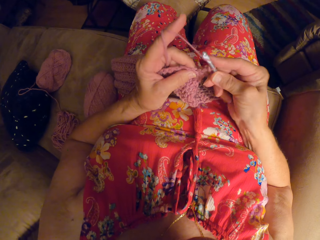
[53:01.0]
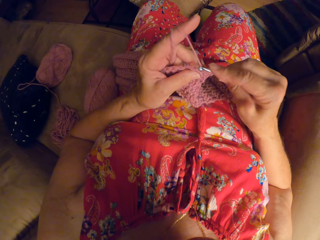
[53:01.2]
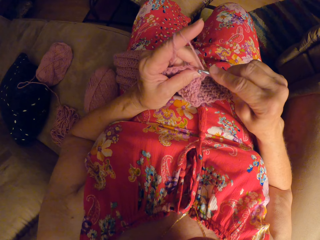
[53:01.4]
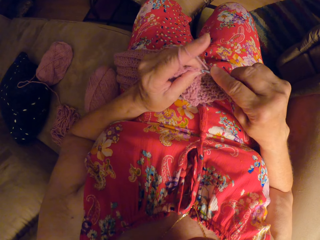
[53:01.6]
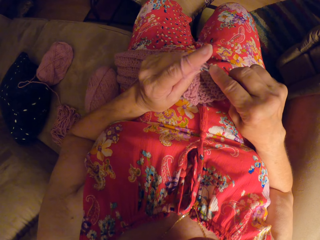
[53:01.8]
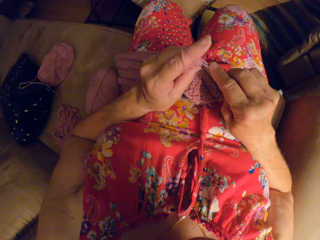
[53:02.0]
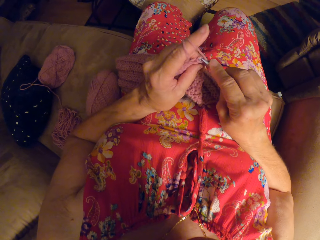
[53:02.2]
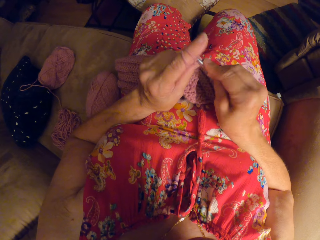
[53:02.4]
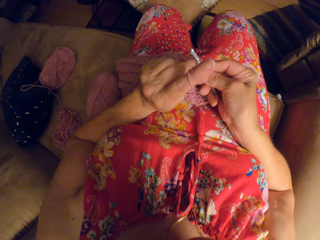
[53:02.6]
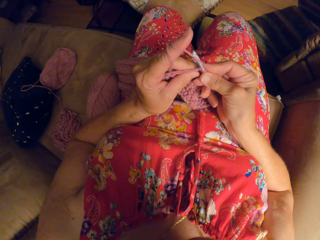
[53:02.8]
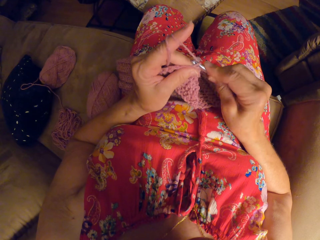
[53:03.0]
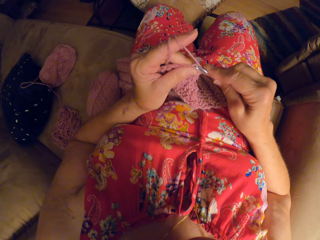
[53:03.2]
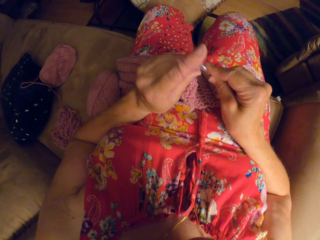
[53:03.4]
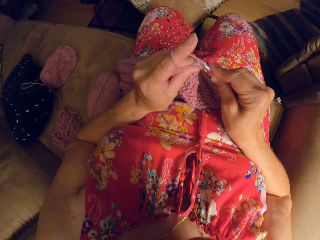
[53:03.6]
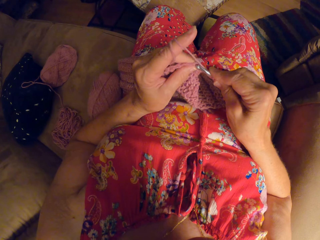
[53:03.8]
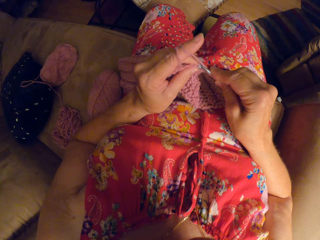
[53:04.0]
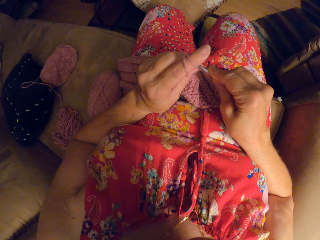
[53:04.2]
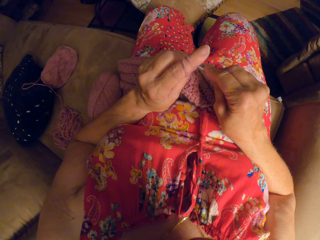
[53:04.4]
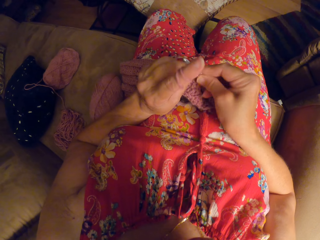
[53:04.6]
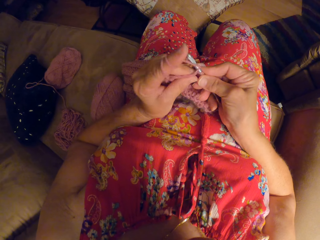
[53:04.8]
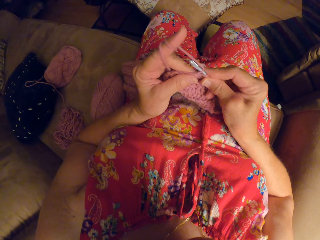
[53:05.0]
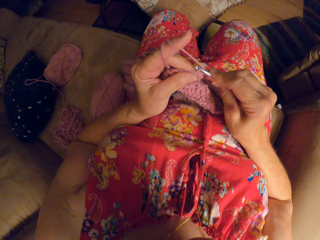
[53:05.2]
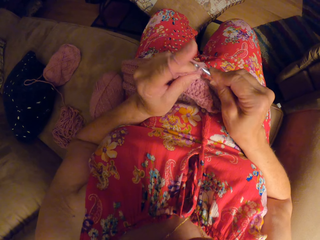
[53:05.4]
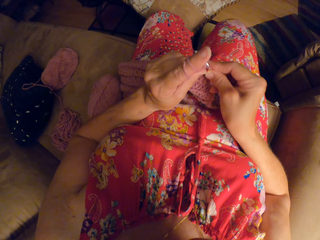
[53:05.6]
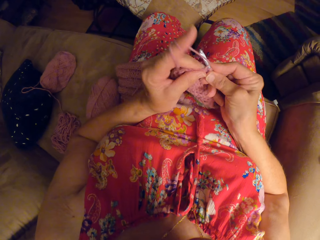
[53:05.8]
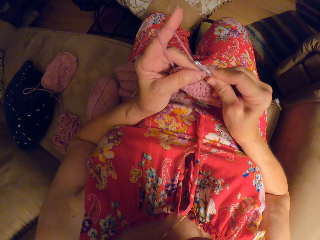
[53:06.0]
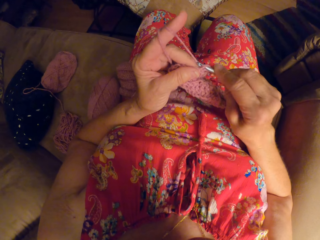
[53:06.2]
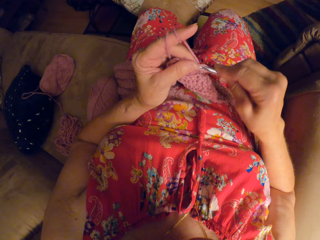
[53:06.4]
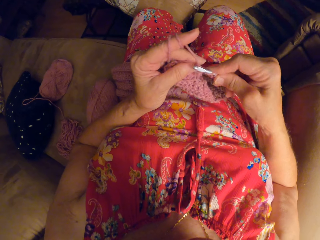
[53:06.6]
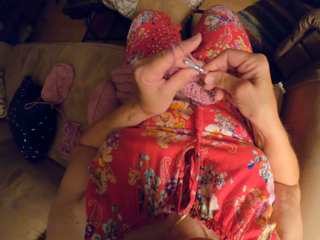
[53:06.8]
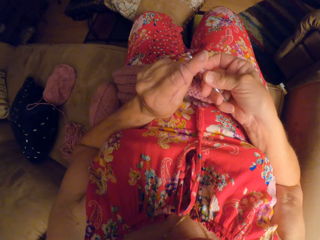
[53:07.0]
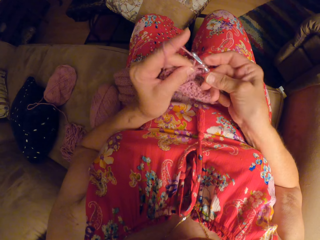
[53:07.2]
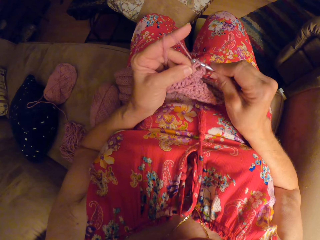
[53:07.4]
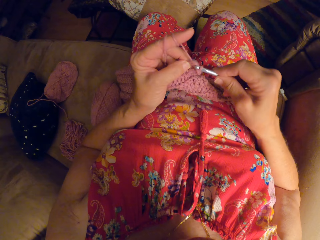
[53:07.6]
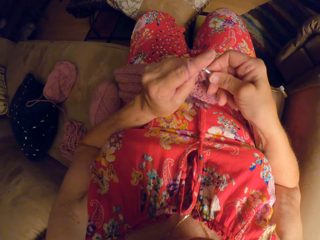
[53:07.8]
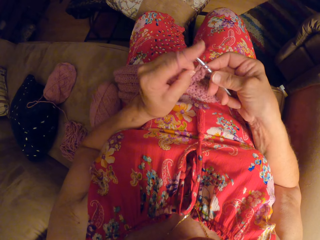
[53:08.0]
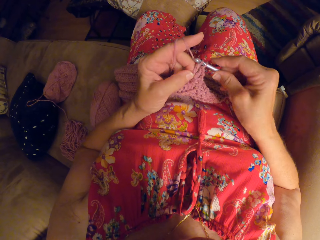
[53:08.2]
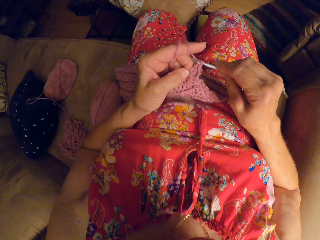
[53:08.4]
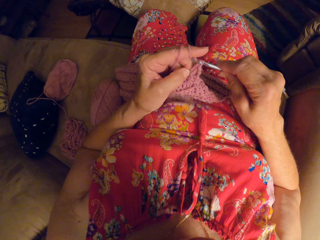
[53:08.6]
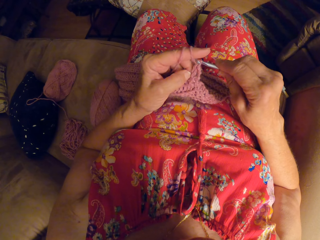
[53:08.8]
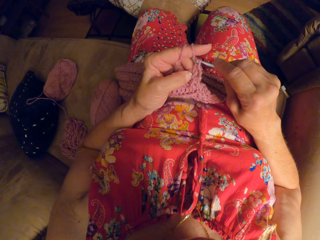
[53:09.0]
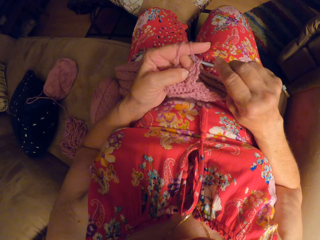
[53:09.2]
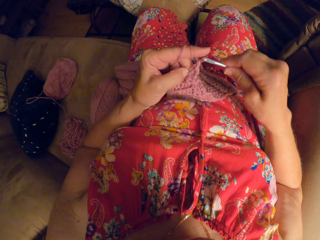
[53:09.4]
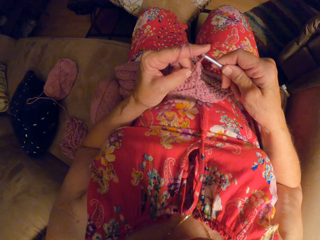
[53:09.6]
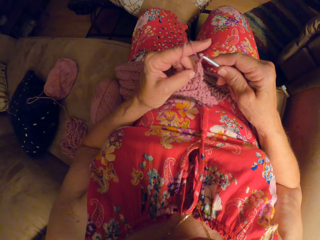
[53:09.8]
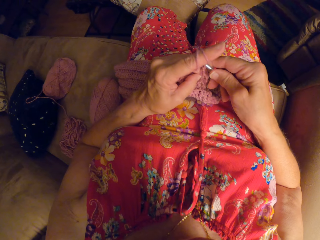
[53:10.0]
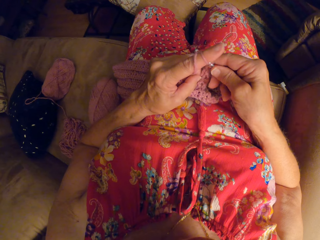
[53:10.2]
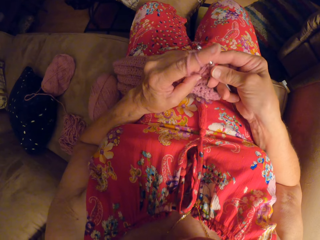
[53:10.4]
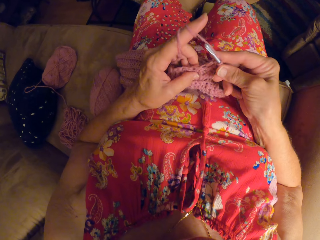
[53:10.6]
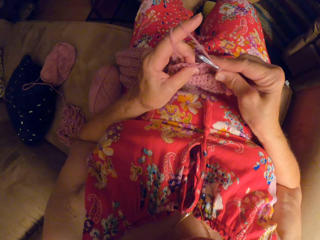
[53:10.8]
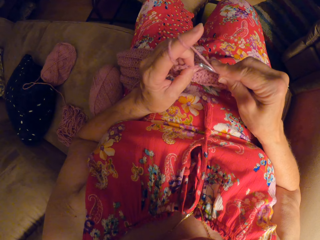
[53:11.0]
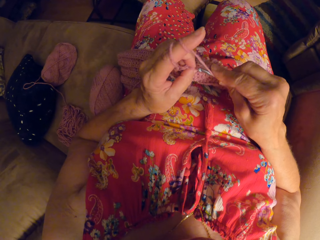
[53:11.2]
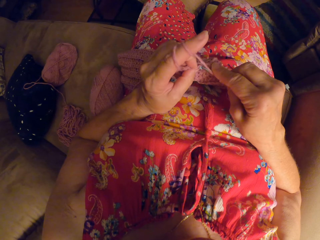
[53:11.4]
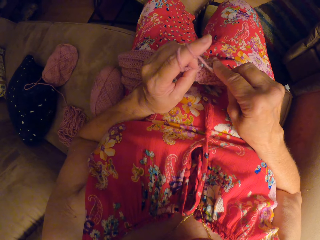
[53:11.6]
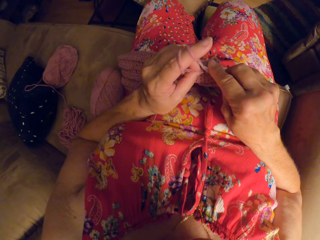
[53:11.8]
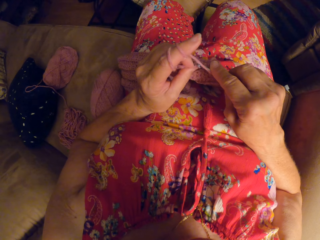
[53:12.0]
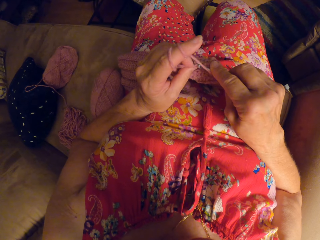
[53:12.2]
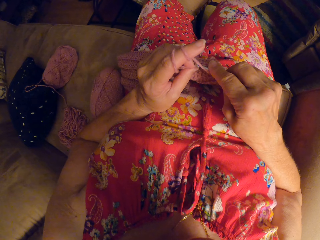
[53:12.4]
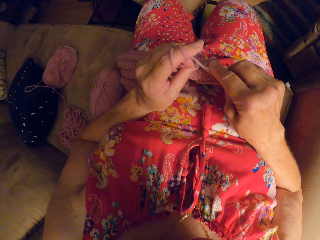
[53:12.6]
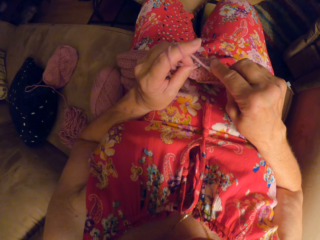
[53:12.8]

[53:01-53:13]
The camera wearer weaves the fabric.

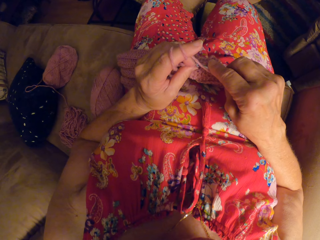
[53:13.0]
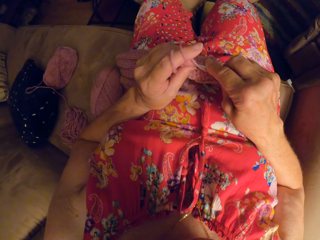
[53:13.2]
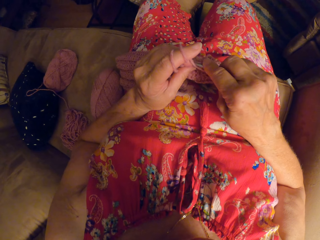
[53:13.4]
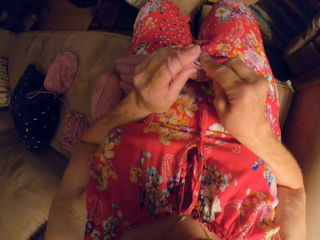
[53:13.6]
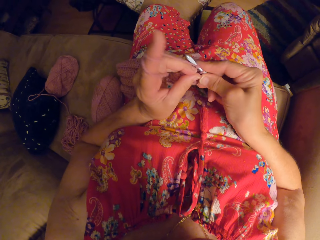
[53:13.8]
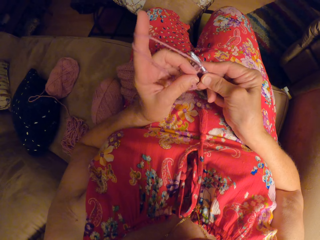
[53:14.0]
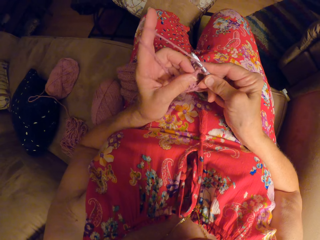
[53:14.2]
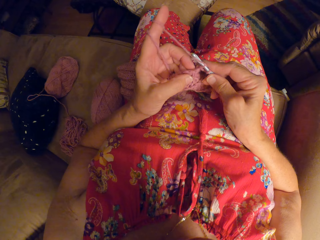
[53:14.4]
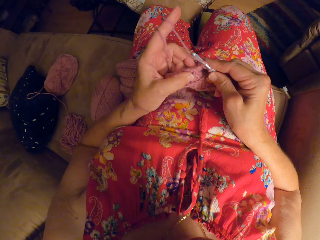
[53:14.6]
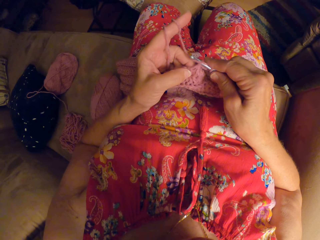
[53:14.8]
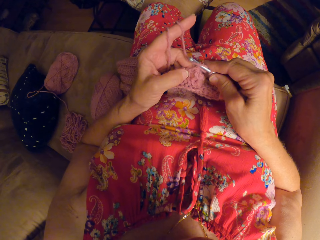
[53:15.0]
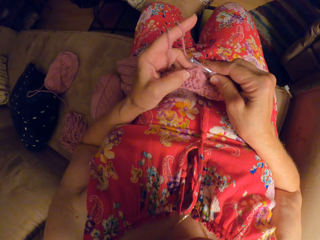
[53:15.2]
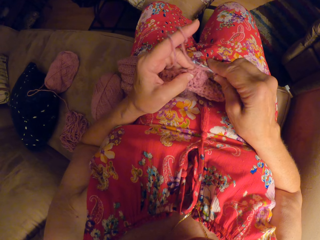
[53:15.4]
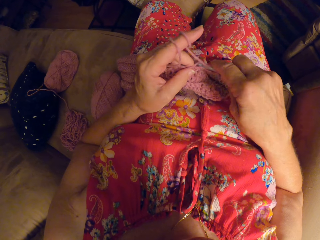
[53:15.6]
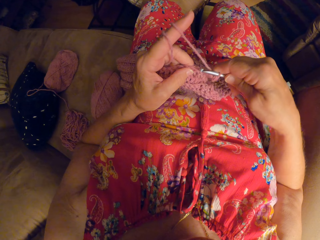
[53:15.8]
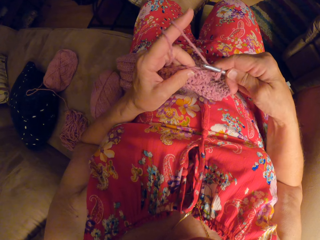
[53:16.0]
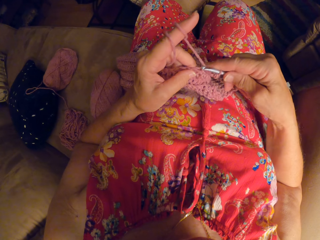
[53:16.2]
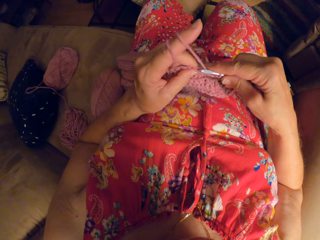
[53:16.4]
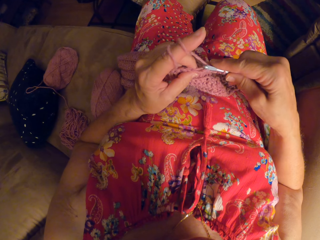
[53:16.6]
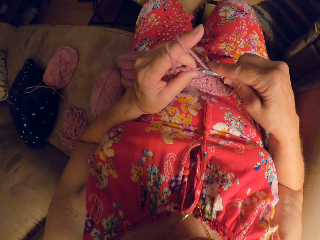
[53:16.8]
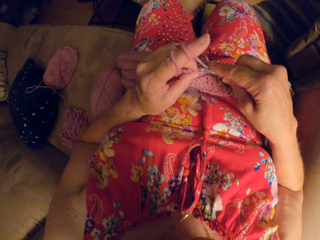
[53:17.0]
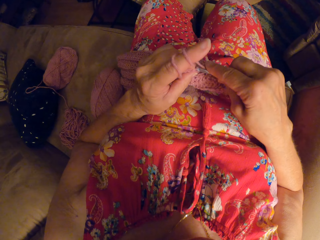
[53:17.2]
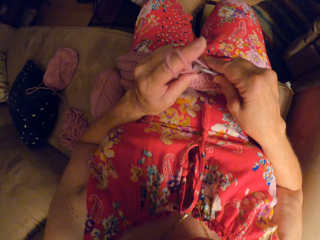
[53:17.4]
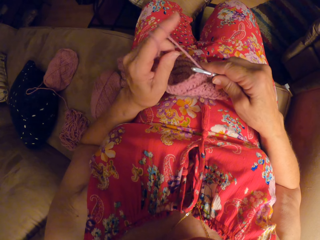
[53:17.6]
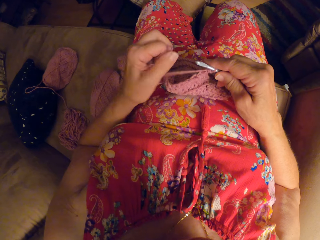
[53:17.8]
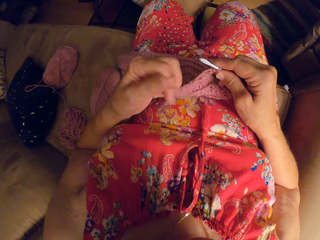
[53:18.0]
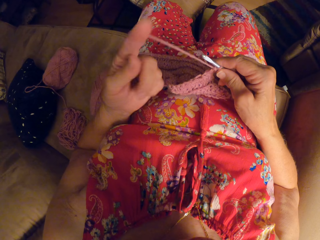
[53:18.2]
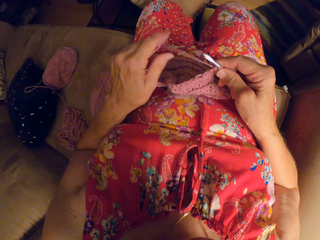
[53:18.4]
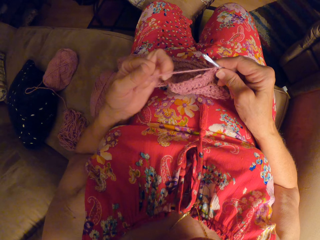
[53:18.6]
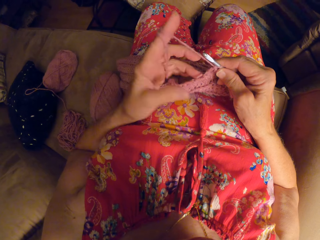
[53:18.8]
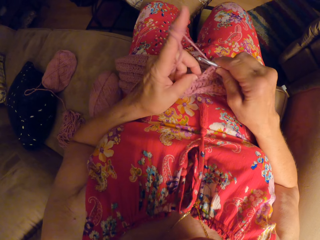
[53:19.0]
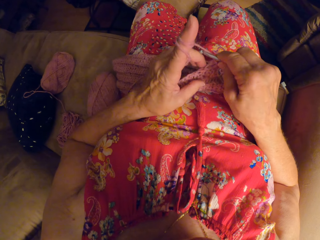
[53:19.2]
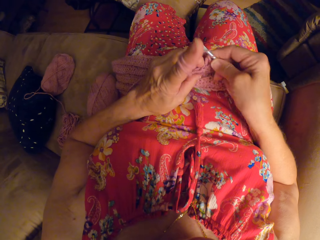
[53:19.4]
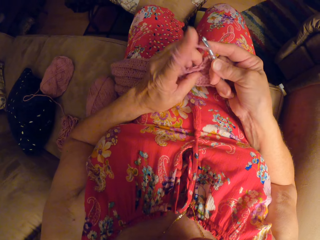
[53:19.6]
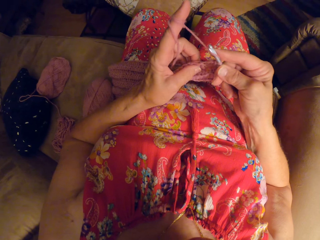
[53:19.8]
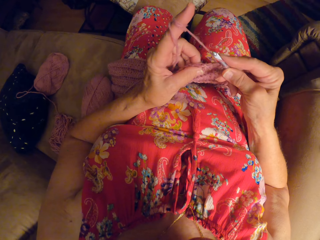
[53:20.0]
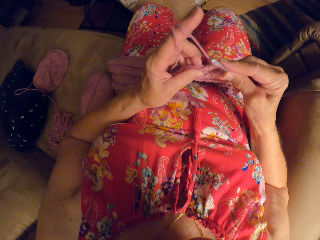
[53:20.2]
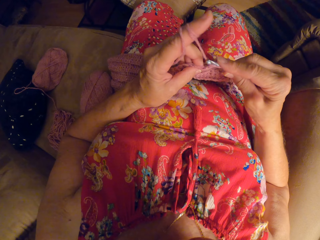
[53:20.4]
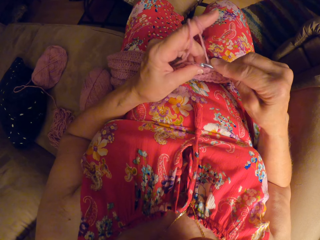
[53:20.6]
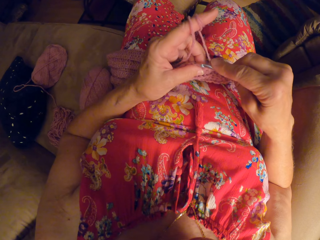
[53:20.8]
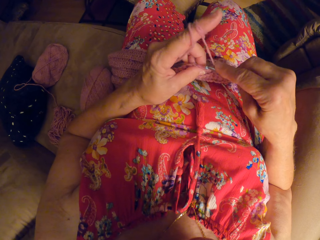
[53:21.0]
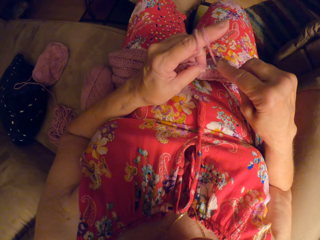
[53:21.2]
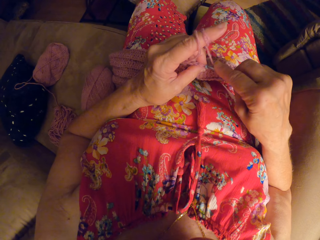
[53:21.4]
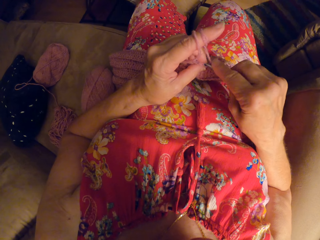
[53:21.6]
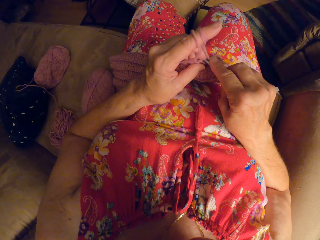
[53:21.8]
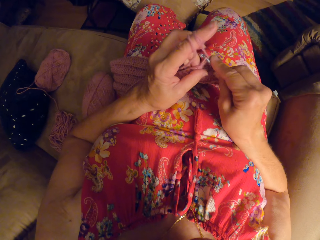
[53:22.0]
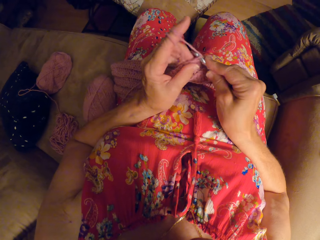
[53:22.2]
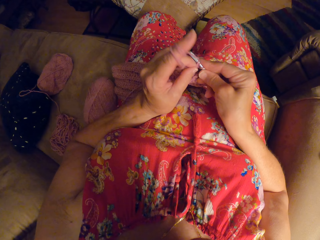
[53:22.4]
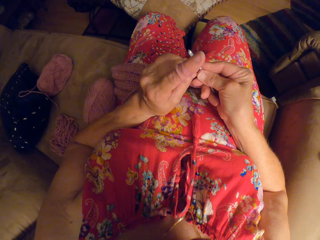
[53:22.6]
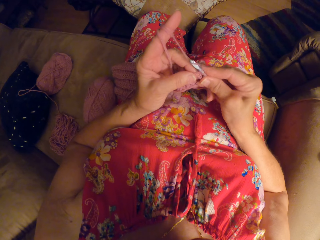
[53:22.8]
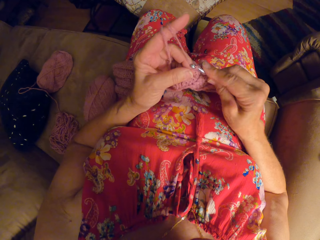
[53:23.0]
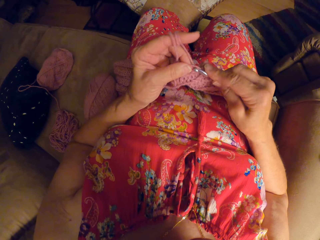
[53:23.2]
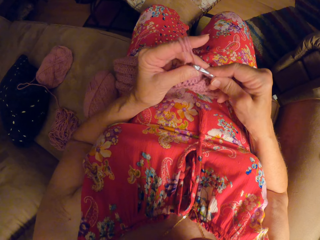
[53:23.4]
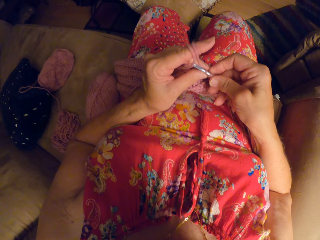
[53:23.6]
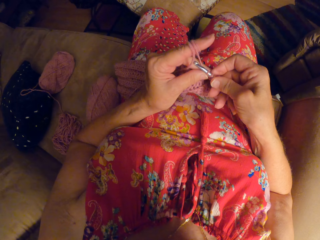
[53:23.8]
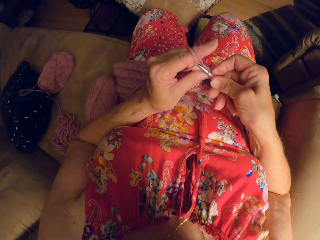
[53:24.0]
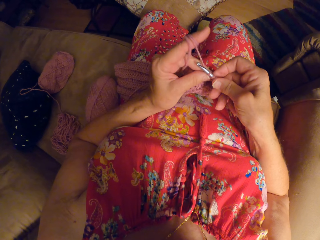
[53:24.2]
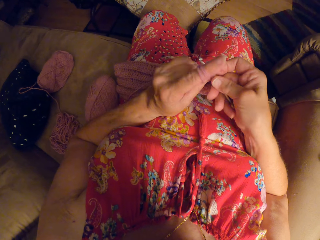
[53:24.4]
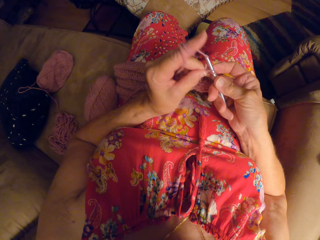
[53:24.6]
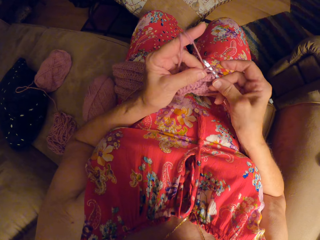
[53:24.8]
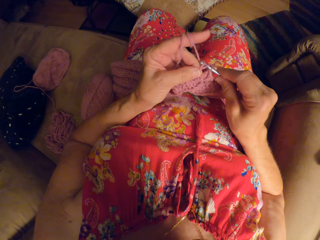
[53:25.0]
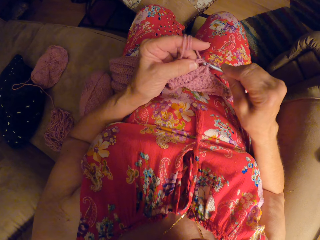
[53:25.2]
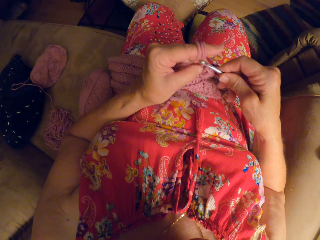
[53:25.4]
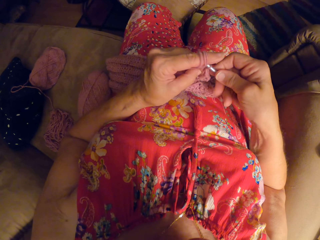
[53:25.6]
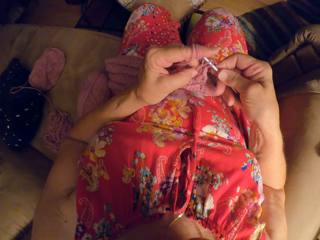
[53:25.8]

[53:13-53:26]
The camera wearer undoes thread. She twists thread on her finger. She weaves the fabric.
